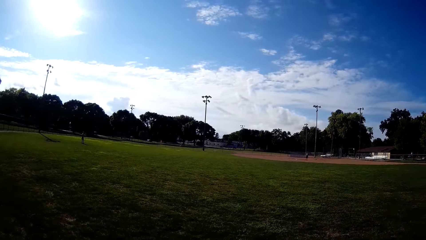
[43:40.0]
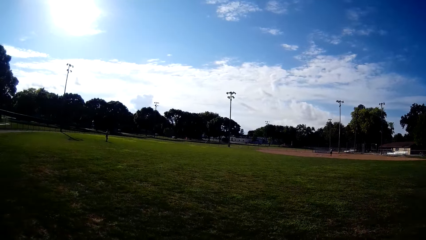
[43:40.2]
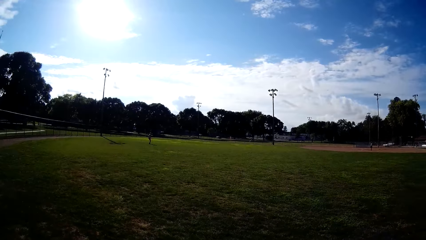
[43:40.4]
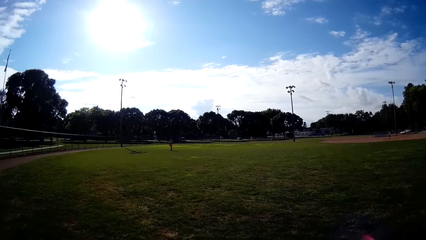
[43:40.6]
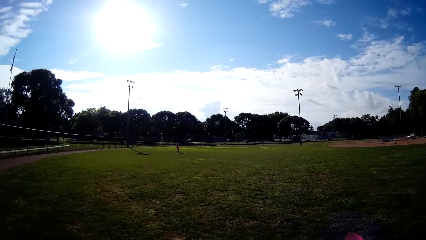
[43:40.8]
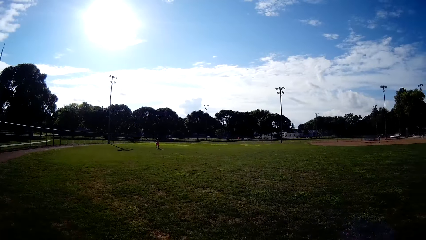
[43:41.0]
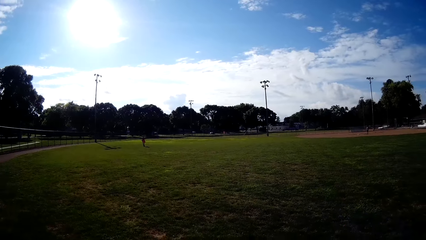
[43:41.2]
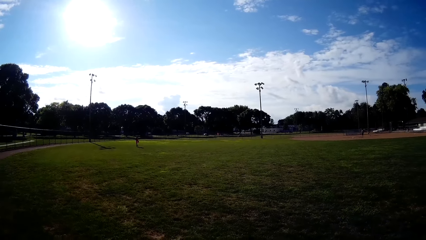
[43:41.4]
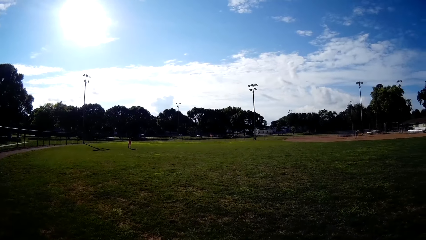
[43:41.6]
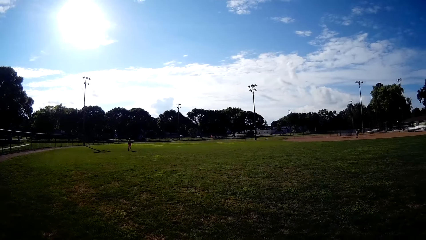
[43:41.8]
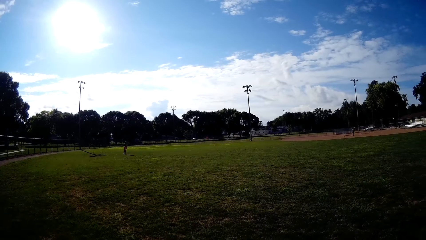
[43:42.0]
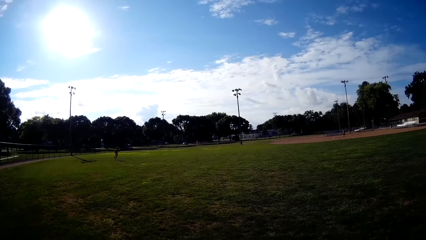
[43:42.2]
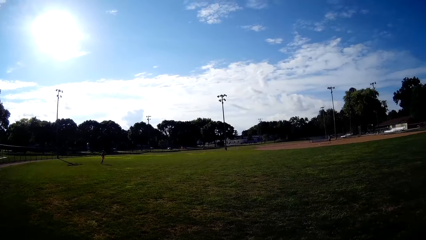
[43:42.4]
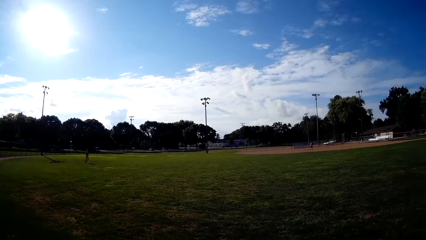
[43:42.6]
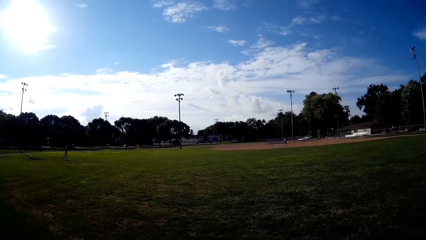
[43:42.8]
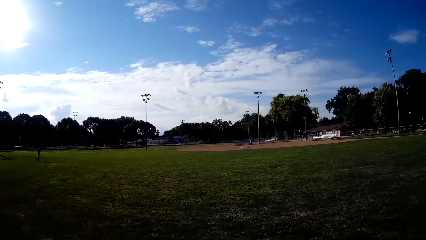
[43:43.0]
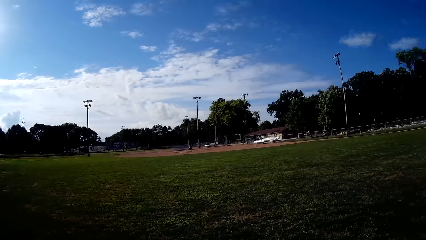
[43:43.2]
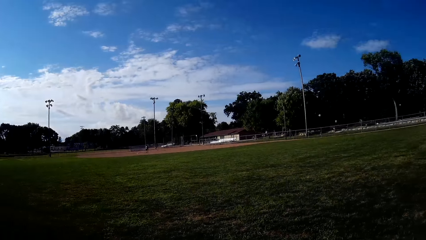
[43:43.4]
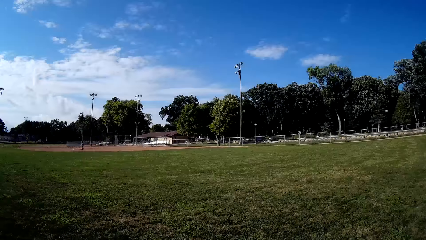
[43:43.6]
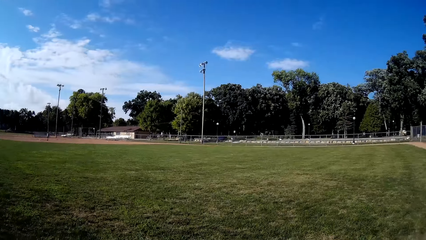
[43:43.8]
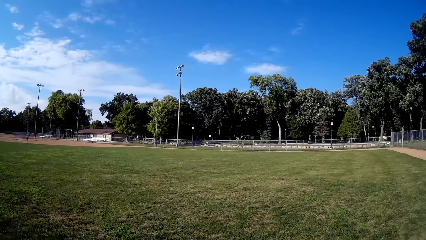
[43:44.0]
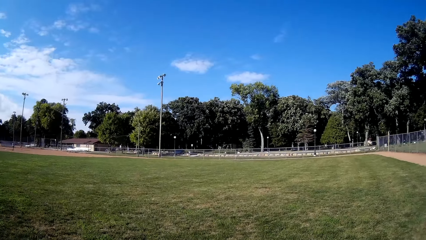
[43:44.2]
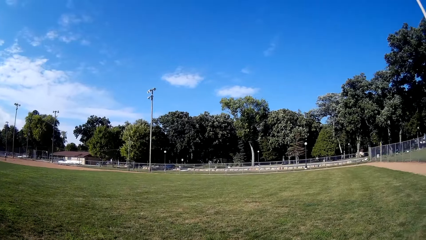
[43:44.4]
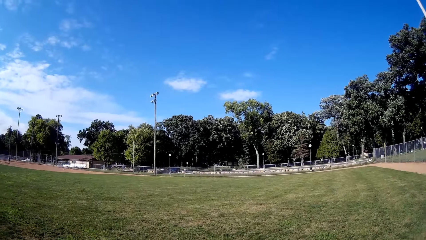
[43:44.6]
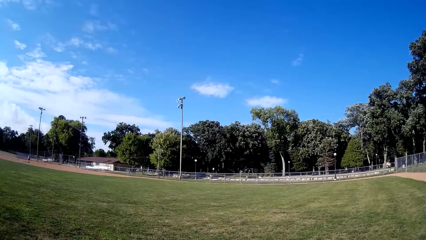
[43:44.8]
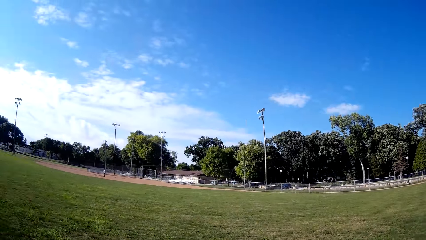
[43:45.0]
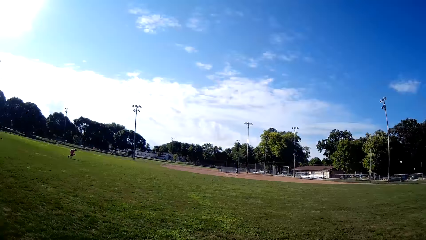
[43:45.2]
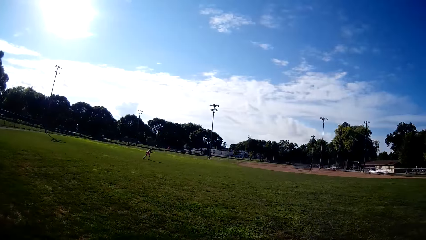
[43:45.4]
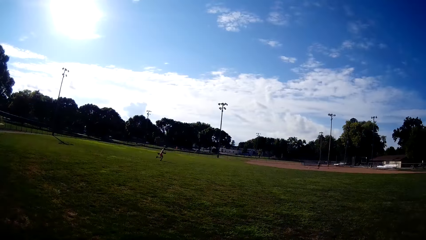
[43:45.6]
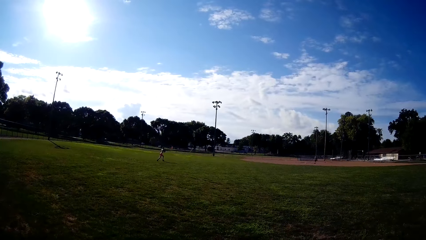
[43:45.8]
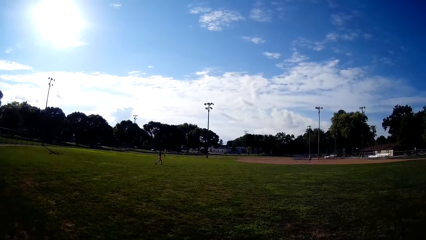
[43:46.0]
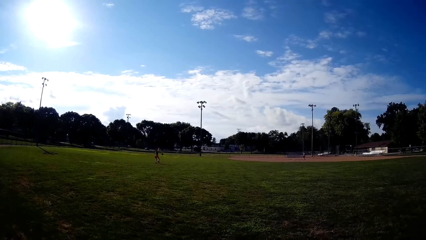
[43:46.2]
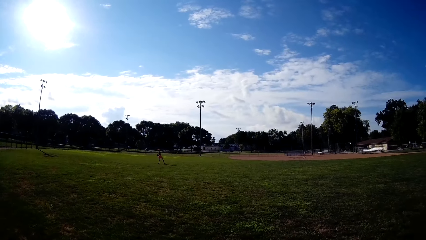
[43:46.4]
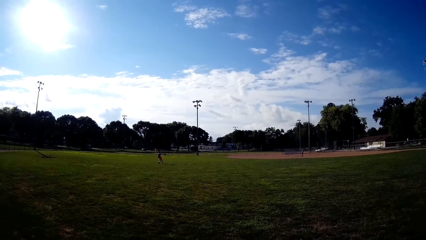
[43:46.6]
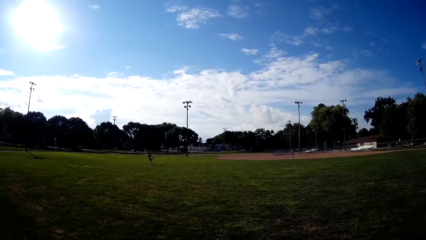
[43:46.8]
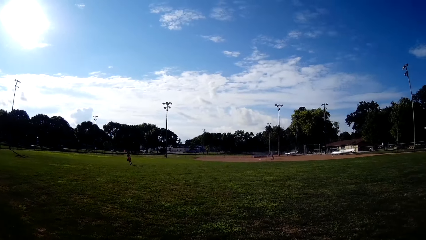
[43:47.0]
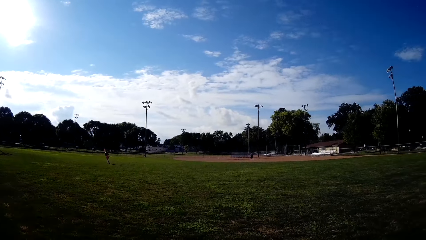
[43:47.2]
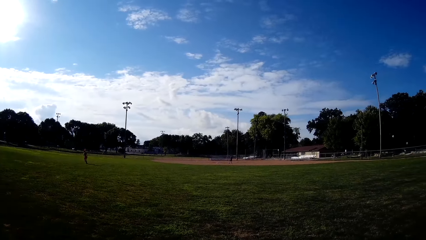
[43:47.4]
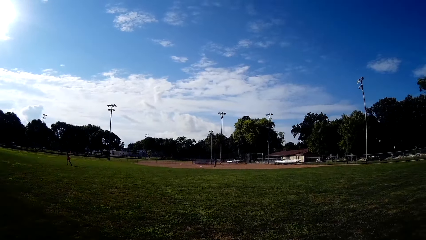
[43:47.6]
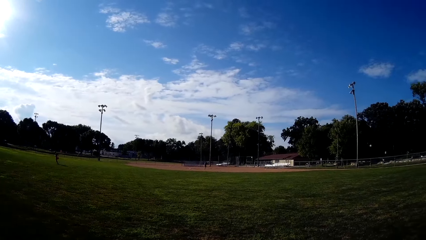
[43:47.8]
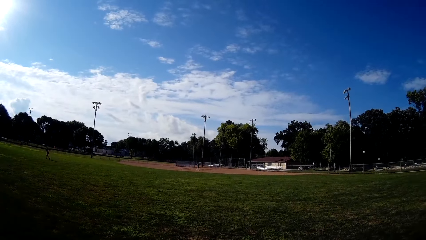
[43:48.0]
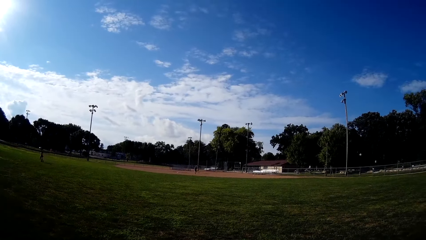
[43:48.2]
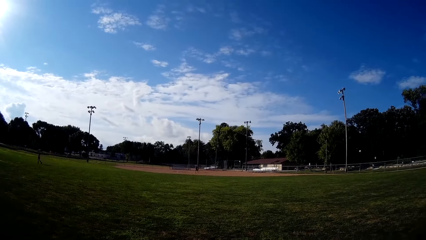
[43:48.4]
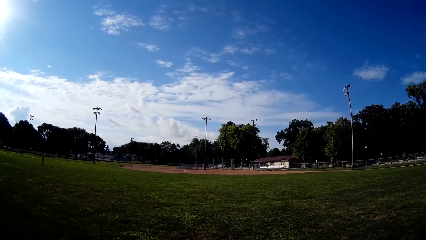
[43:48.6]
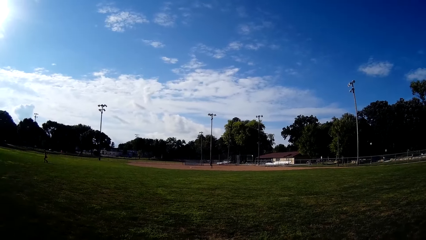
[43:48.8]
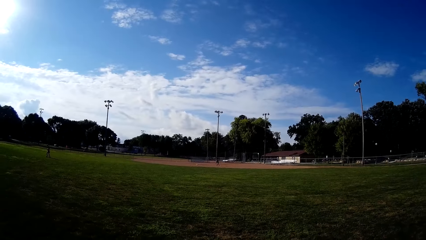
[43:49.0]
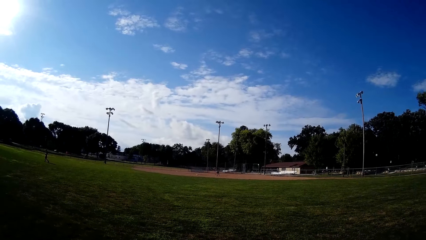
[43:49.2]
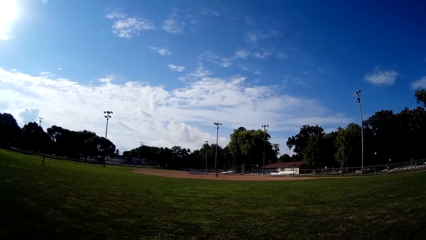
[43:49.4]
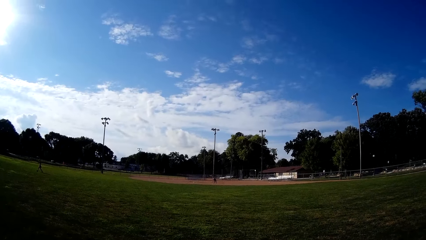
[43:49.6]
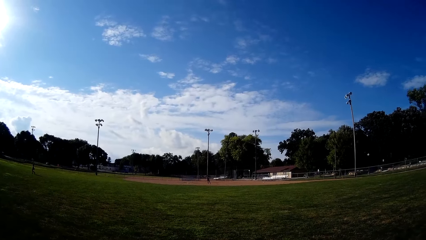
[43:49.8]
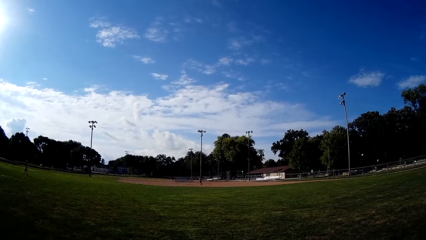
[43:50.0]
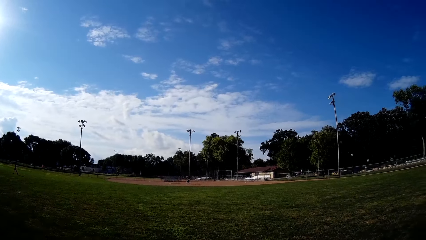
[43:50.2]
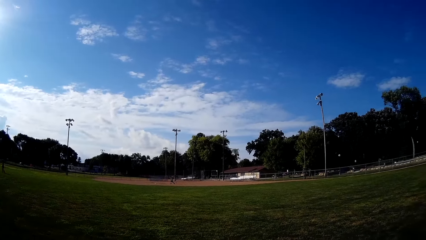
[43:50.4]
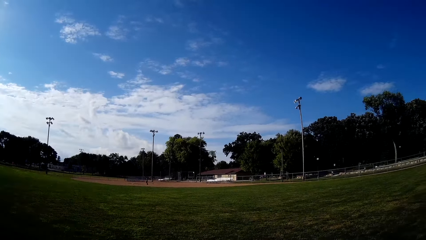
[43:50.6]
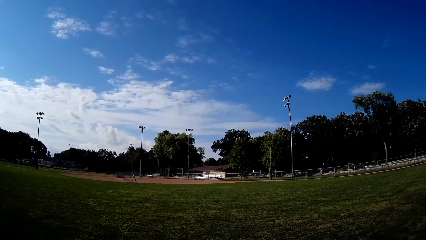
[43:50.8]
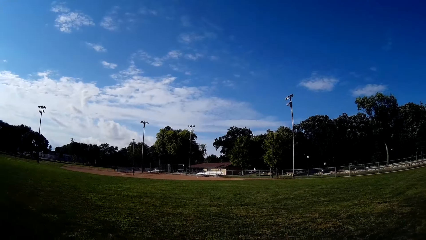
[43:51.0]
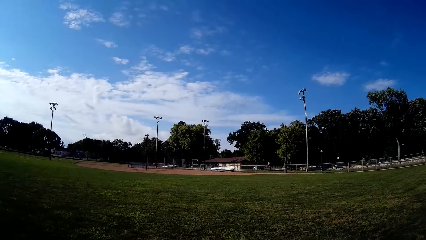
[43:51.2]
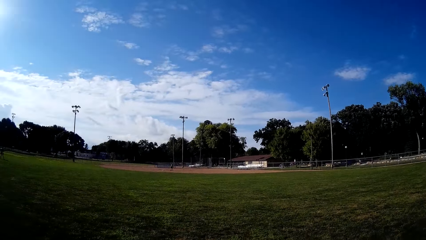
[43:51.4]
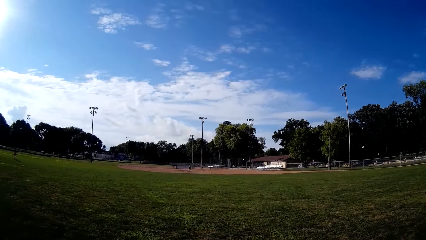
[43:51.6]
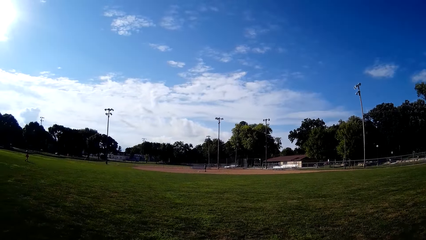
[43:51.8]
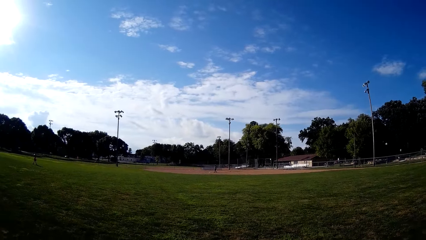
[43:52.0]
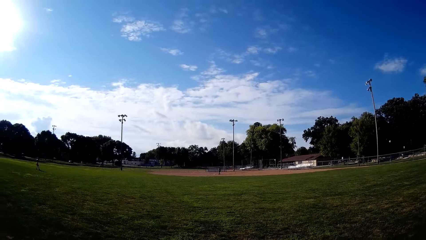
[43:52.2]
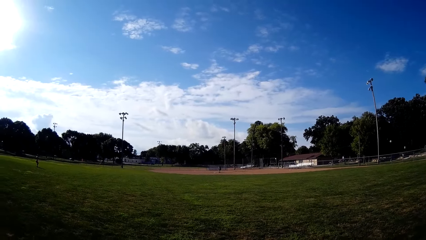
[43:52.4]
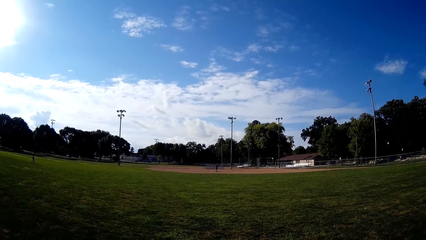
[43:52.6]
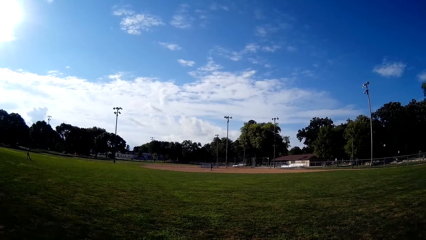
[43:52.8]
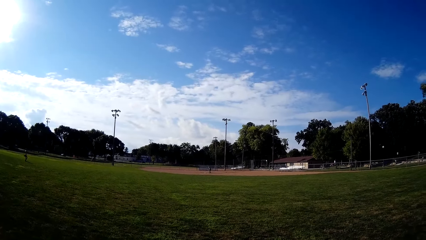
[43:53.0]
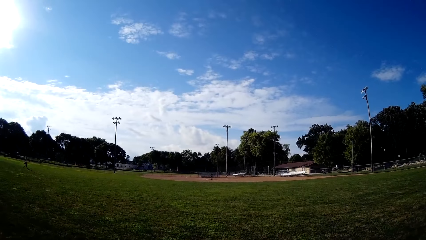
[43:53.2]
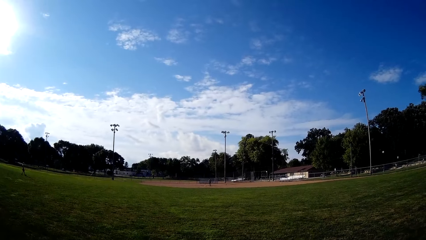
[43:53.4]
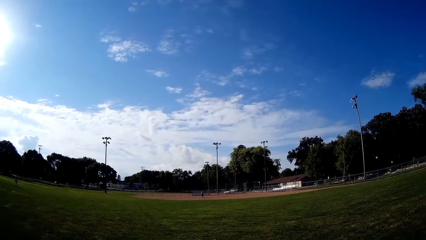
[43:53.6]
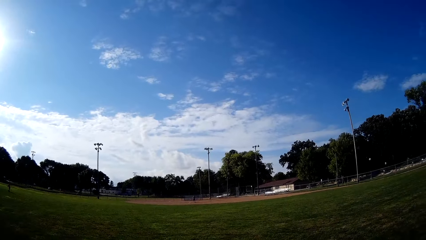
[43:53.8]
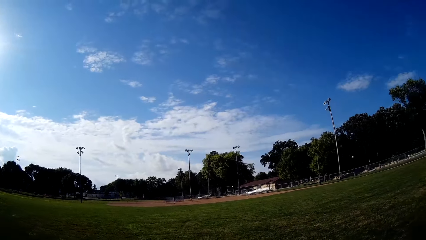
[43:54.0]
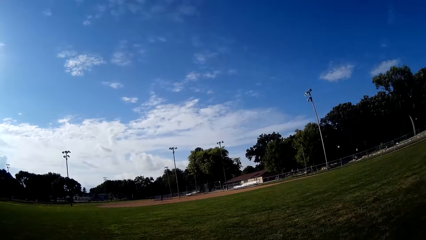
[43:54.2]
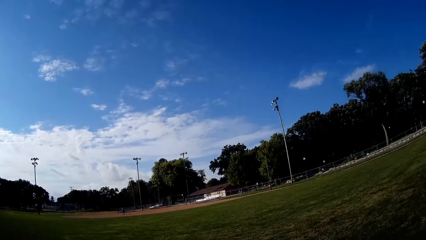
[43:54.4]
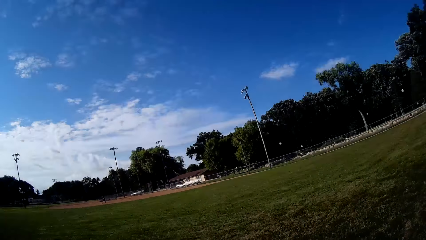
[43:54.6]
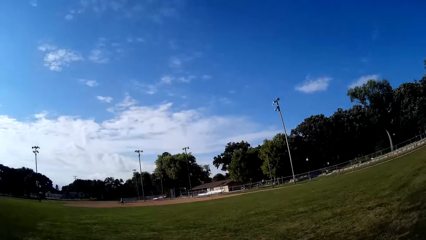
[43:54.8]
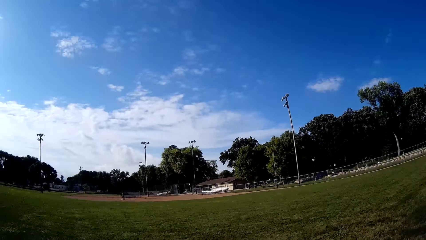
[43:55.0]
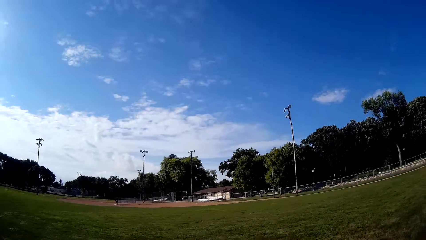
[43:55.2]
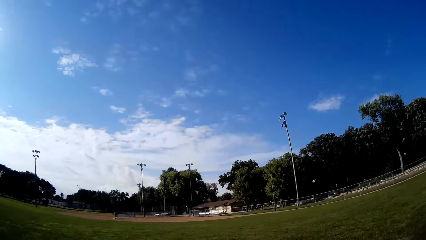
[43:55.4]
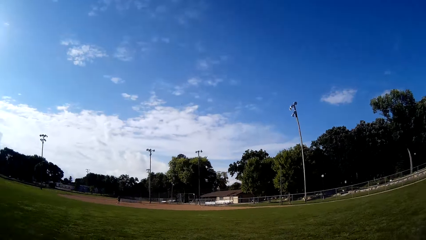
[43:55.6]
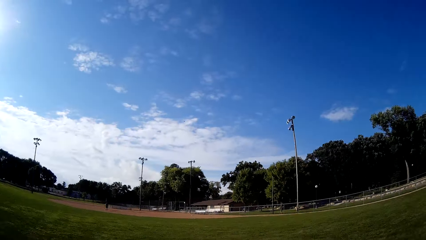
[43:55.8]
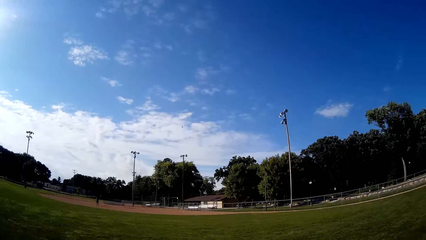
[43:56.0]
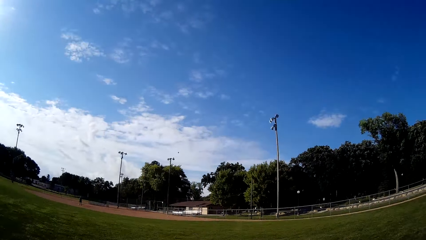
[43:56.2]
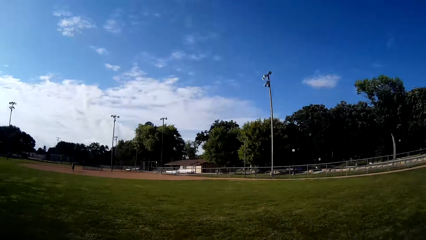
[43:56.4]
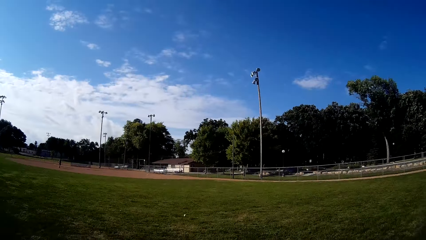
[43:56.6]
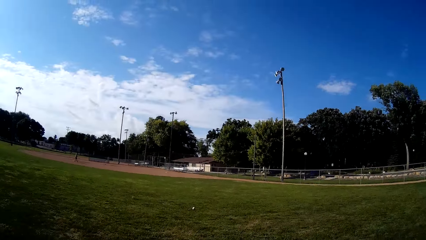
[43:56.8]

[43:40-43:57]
A man walks on the field. The man throws the ball to another man. The camera wearer runs on the field.
